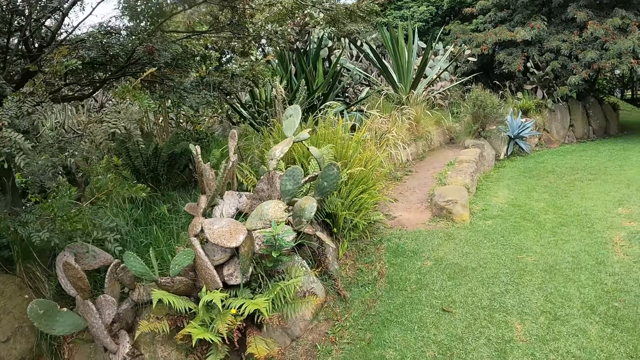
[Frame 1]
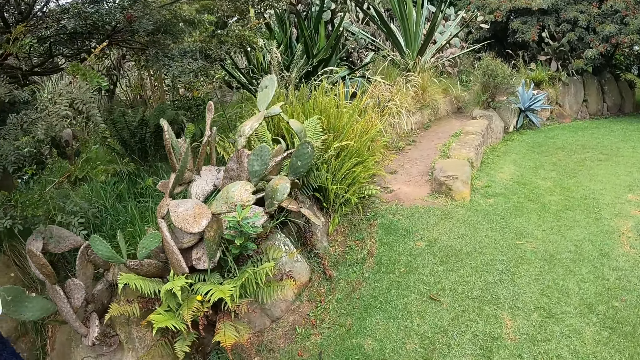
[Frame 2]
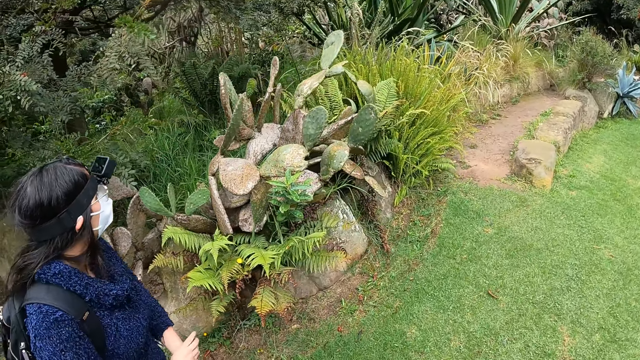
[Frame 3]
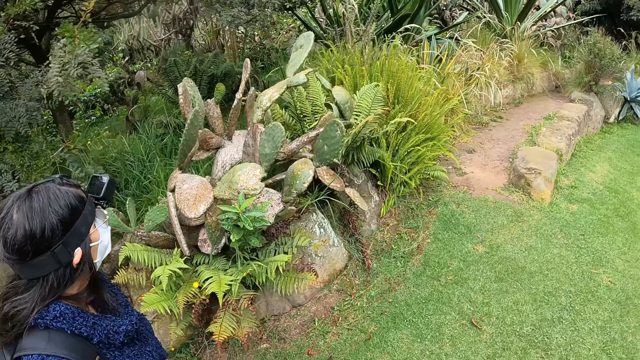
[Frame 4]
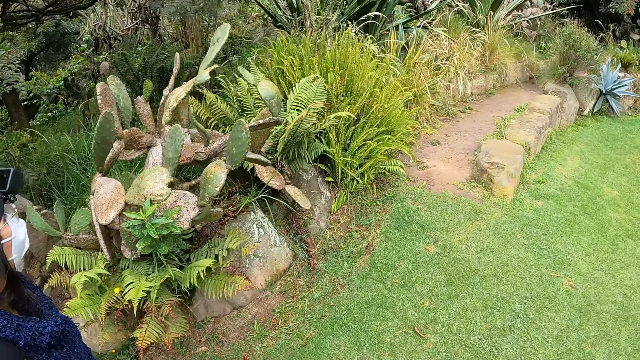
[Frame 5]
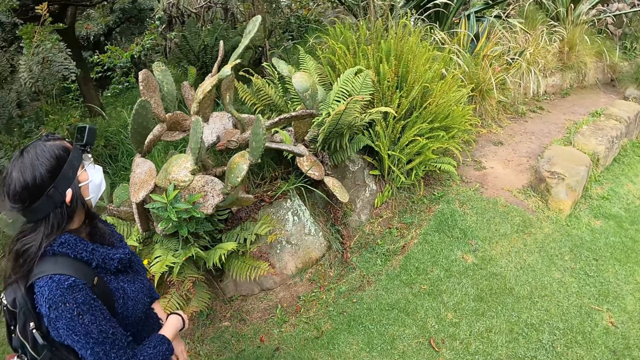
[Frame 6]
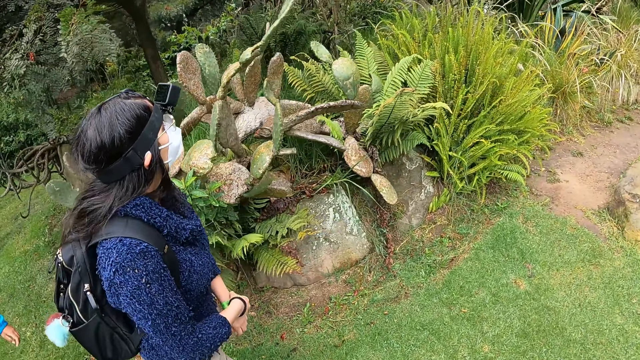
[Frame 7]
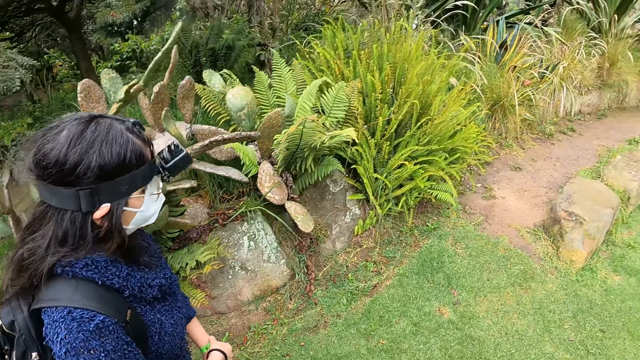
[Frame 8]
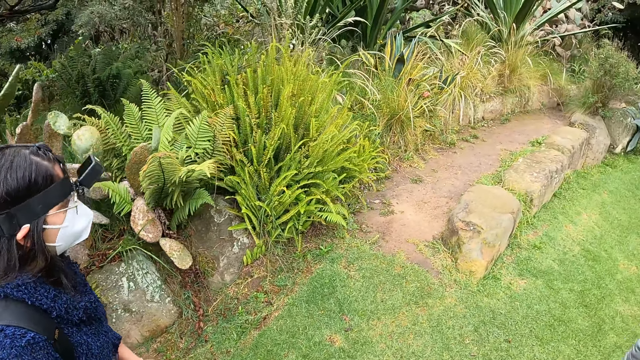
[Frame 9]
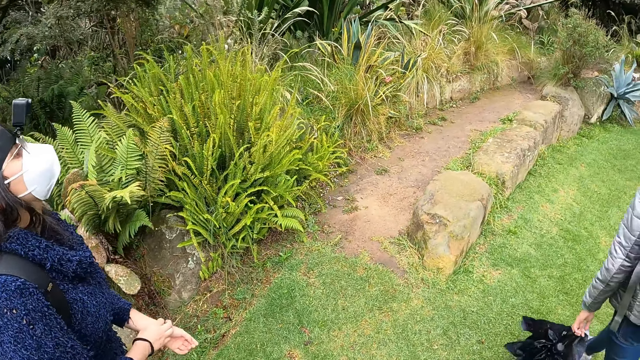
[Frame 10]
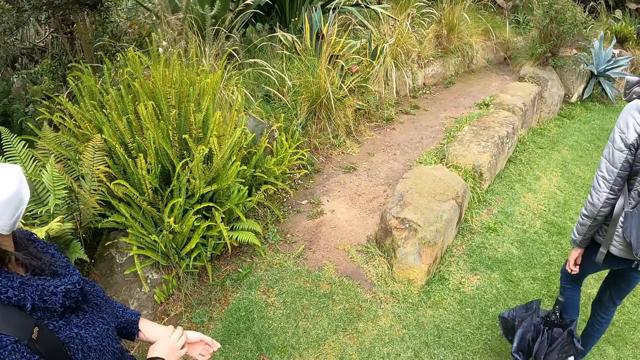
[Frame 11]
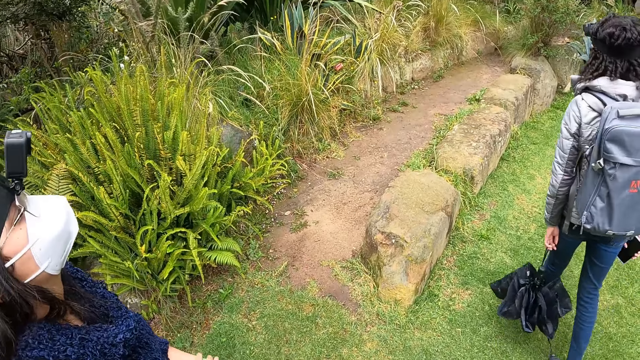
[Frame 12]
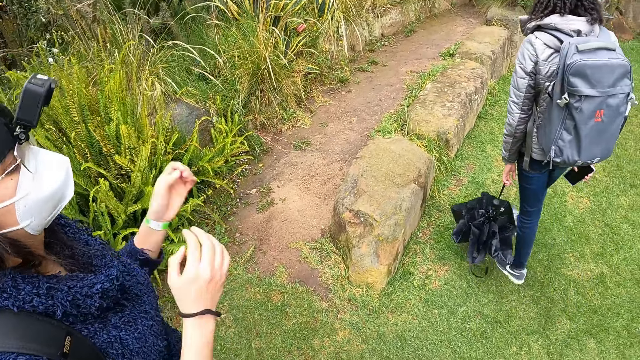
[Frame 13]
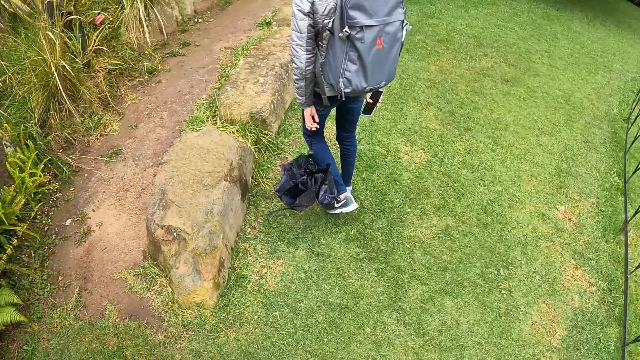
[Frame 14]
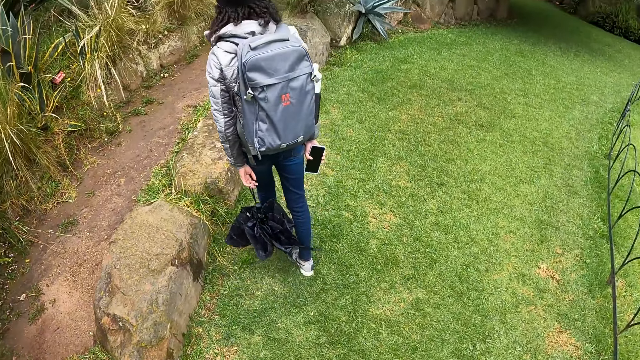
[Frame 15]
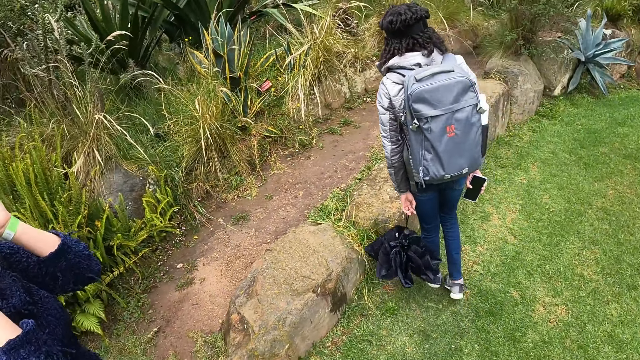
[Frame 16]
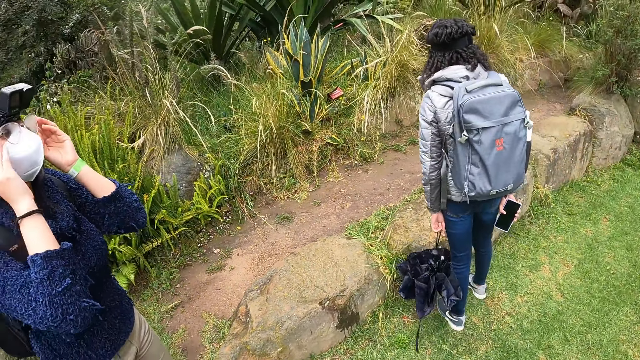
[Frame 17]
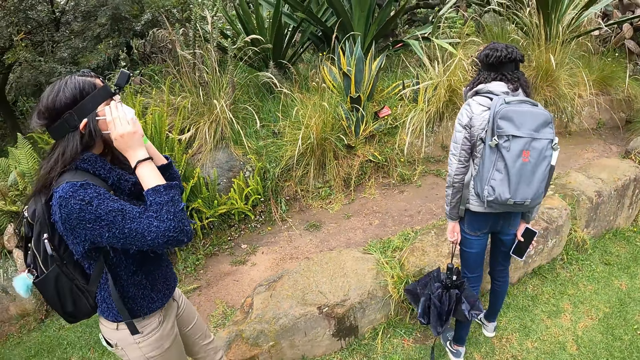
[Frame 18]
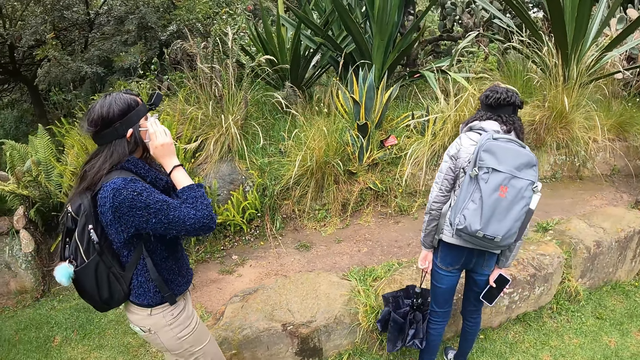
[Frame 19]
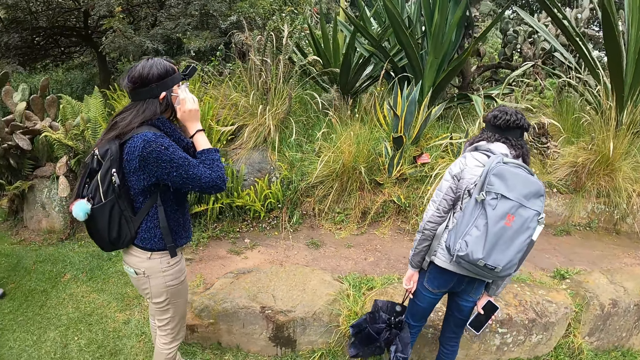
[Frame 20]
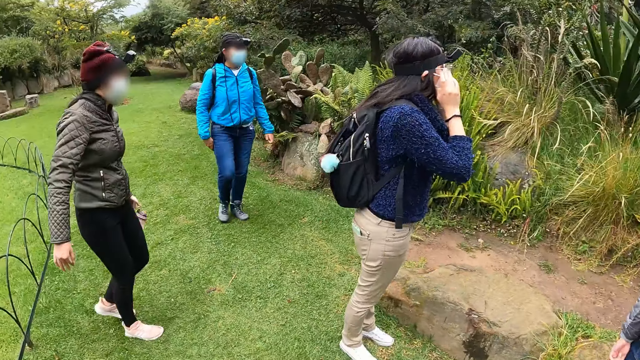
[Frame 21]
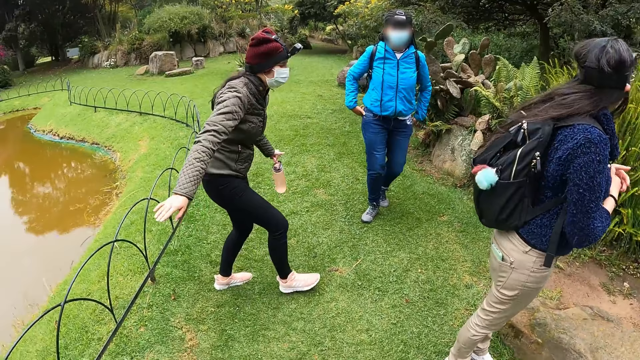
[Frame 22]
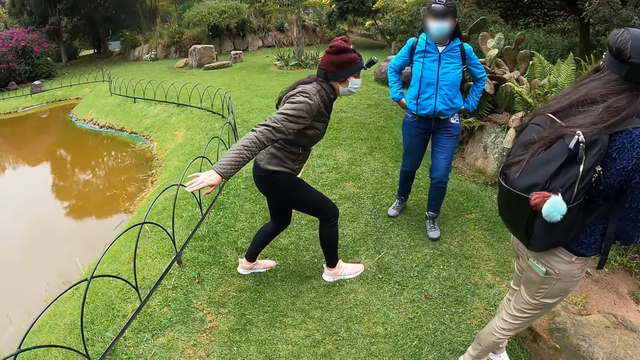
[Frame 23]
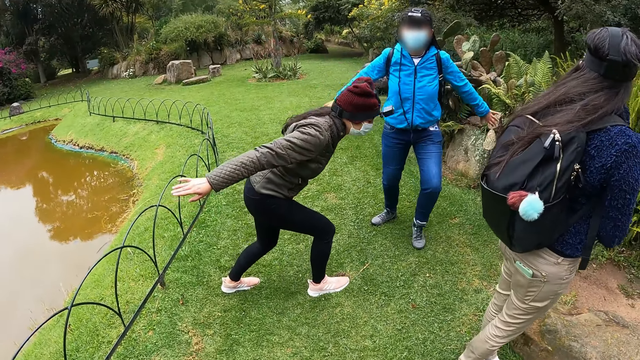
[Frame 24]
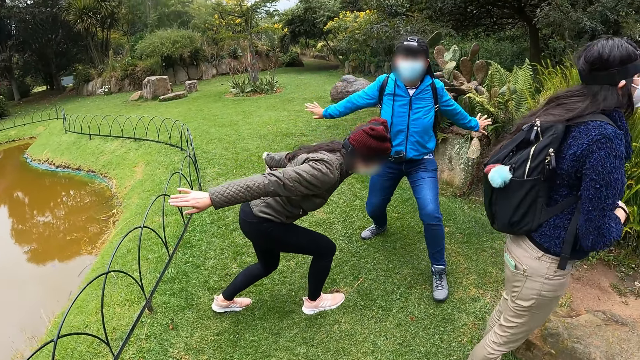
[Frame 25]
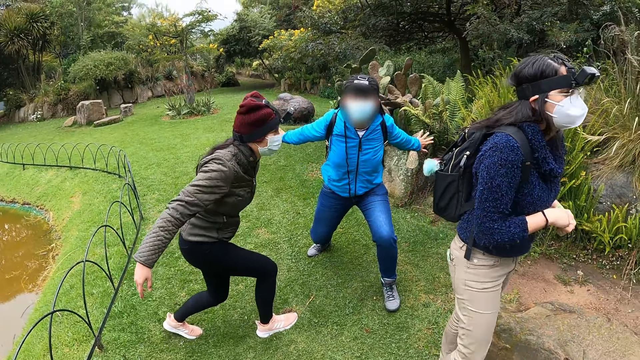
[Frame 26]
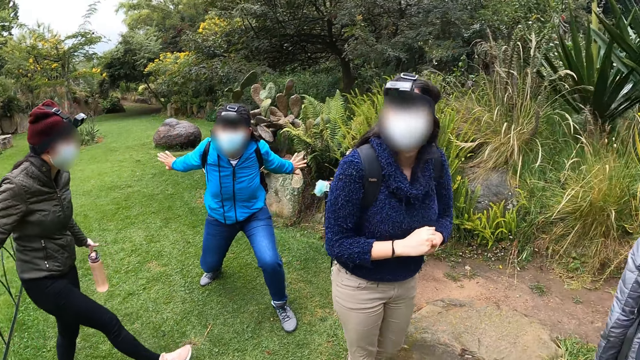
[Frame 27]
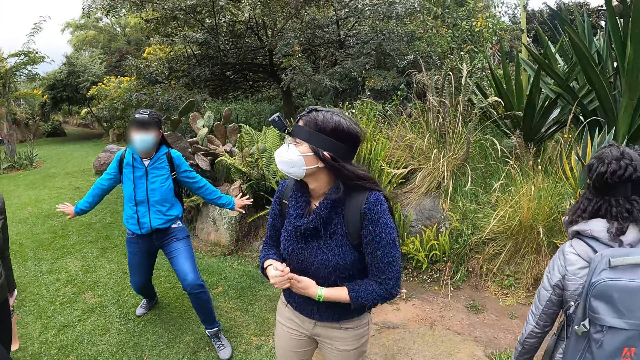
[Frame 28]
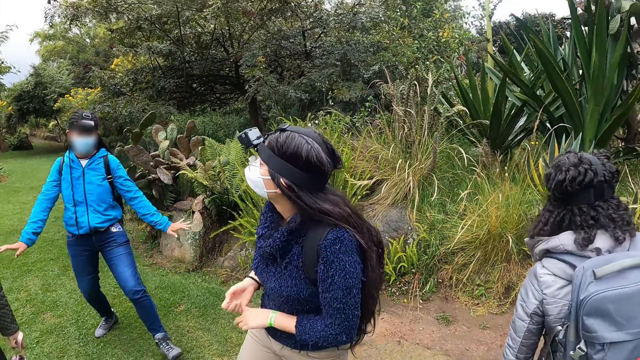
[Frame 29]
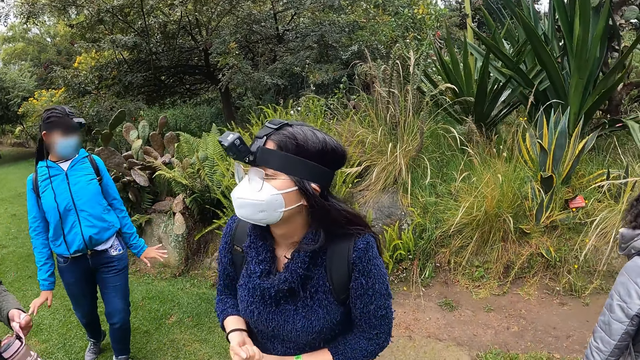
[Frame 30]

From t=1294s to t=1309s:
A woman walks in the garden. Another woman walks in the garden. The second woman stops walking in the garden. The first woman stops walking in the garden. A third woman stretches both hands and legs. A fourth woman stretches both hands and legs. The camera wearer looks at the vegetation.

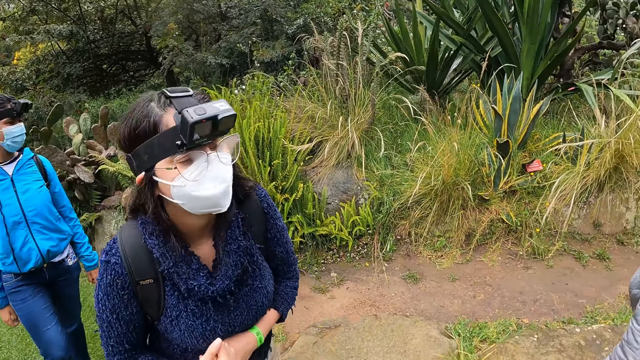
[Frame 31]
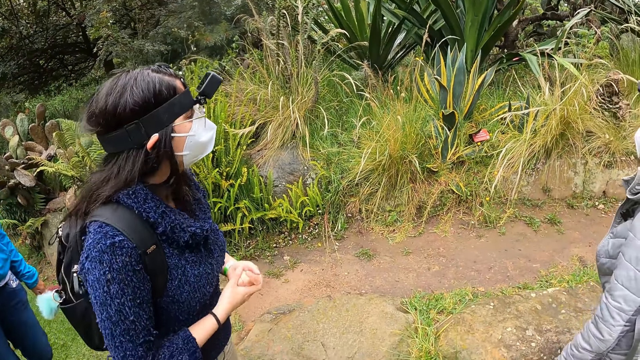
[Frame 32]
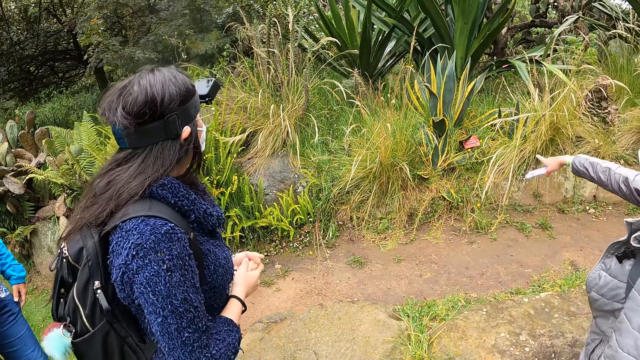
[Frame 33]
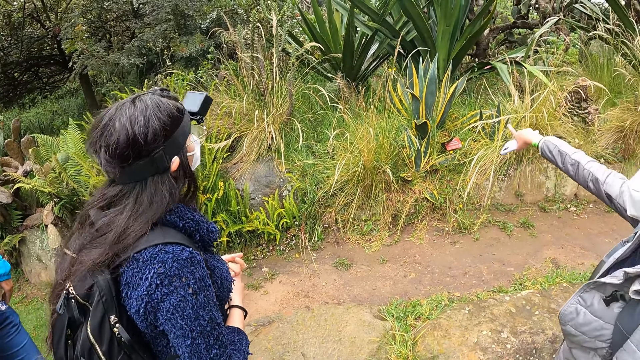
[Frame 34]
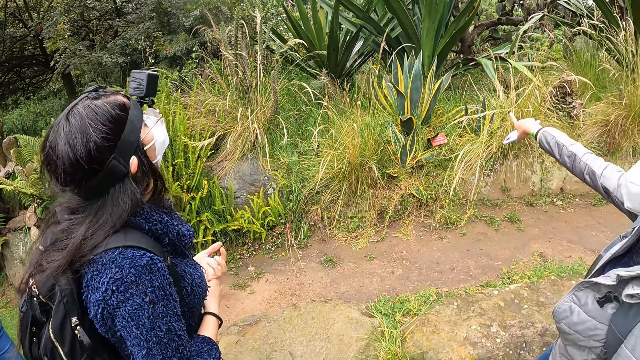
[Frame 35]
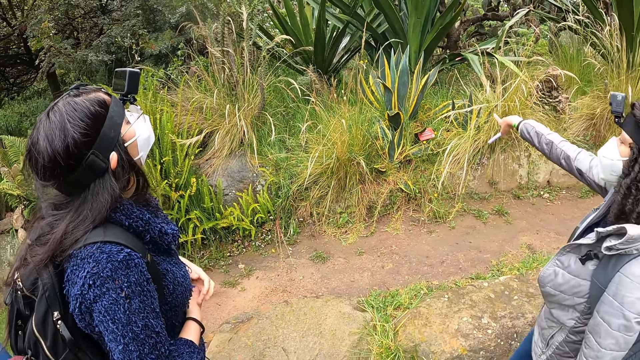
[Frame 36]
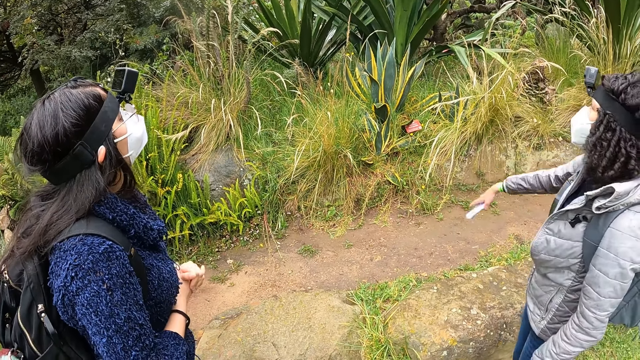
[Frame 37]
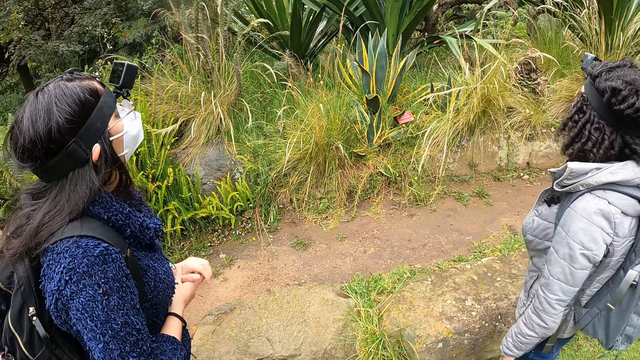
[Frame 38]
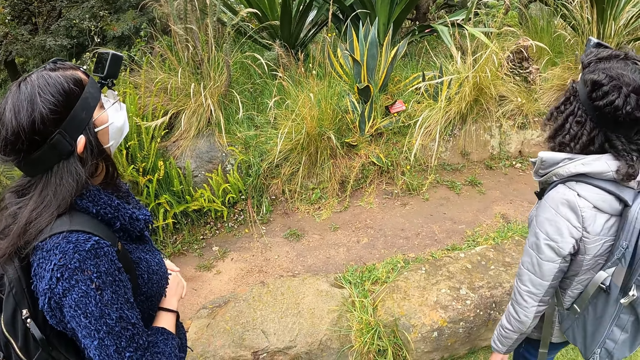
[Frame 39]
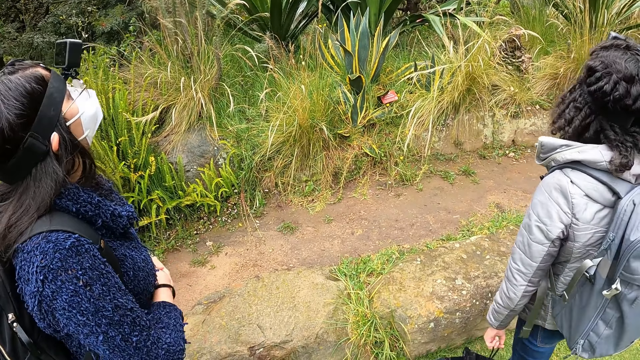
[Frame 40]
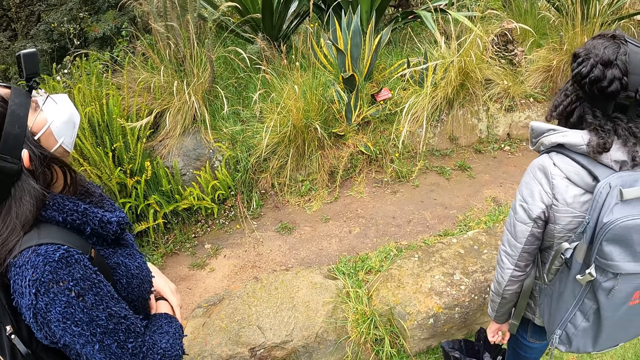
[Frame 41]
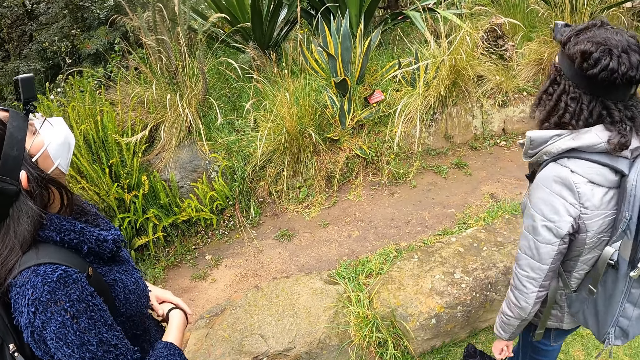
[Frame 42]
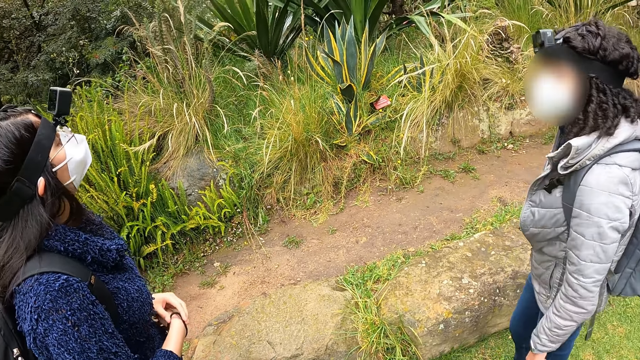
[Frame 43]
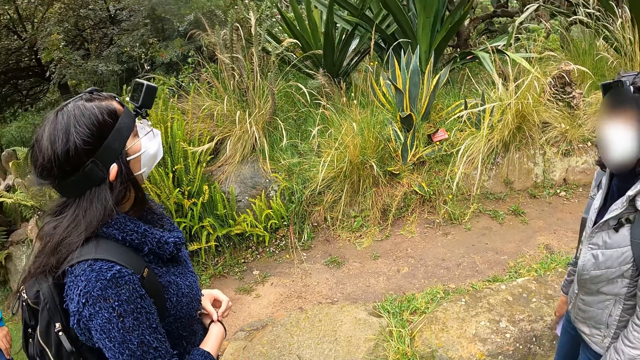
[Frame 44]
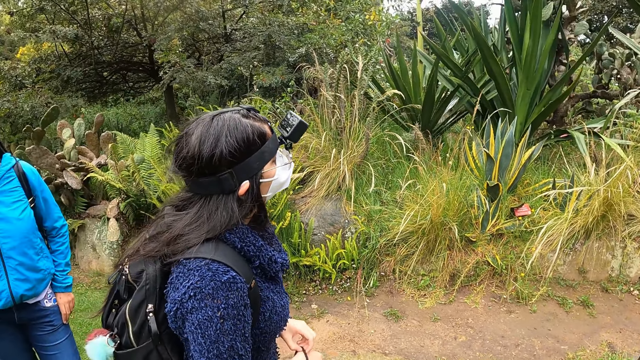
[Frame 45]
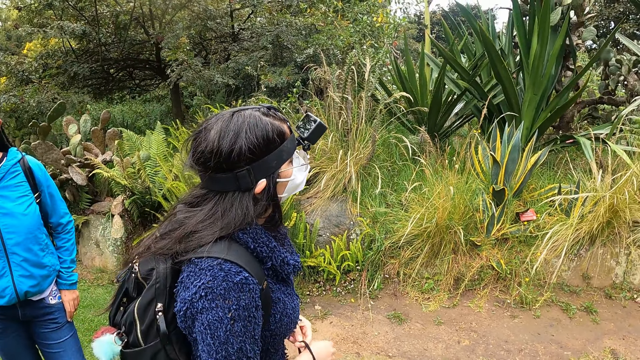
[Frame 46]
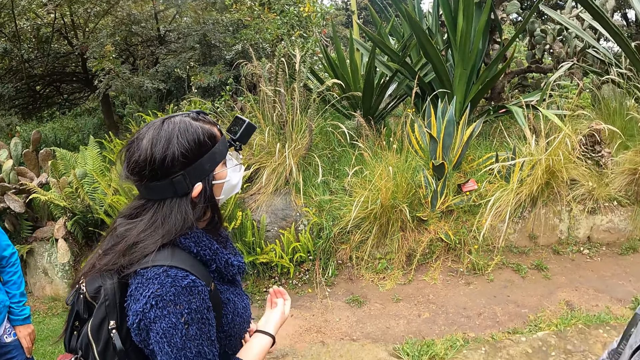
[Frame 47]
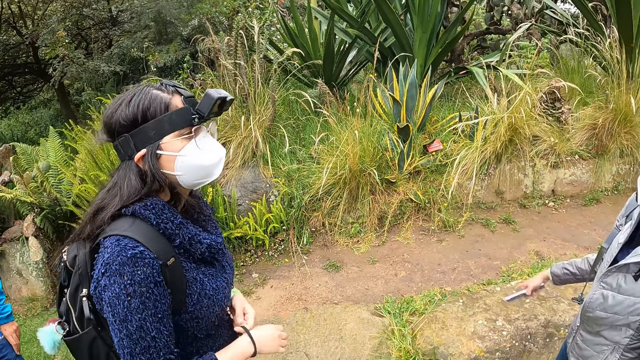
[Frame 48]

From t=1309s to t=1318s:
The camera wearer converses with a woman and another woman.
